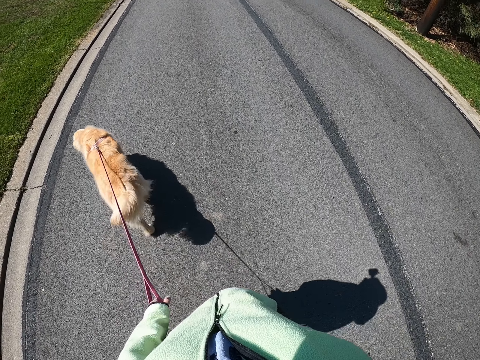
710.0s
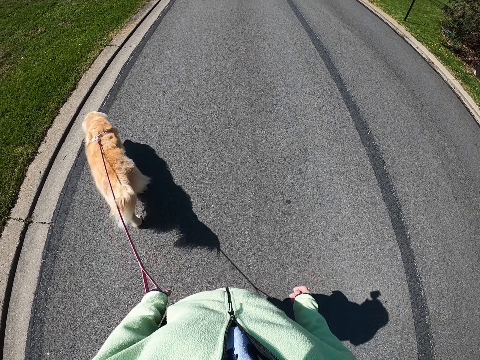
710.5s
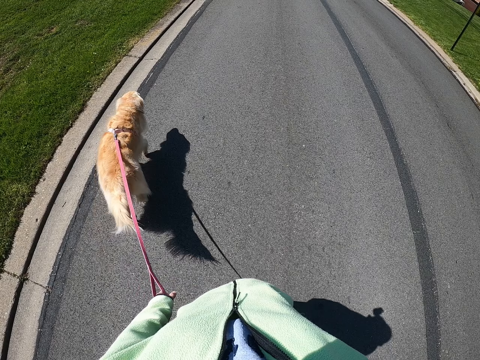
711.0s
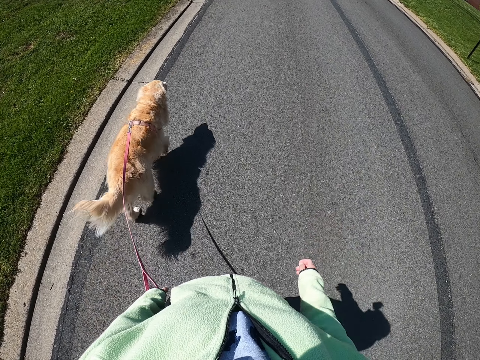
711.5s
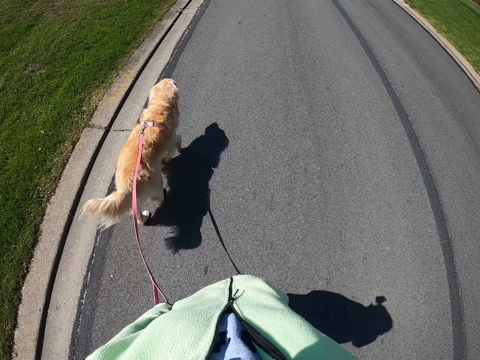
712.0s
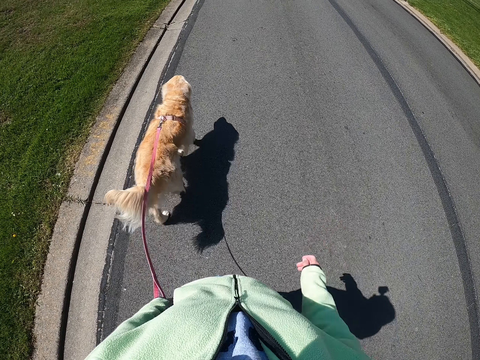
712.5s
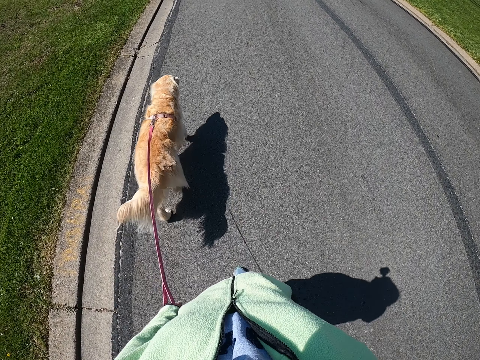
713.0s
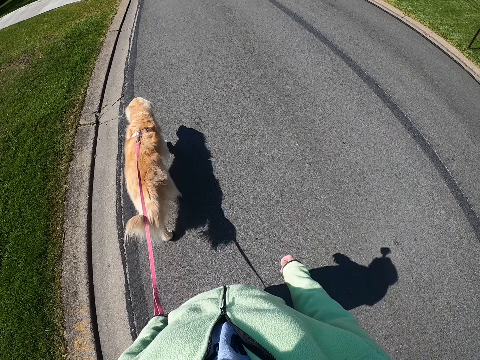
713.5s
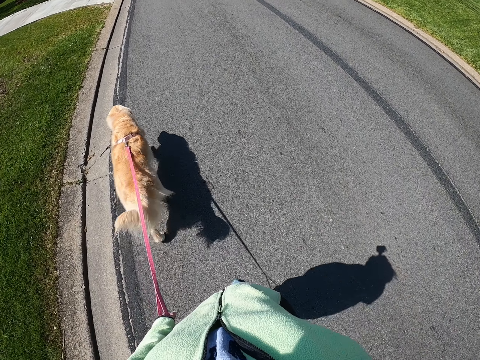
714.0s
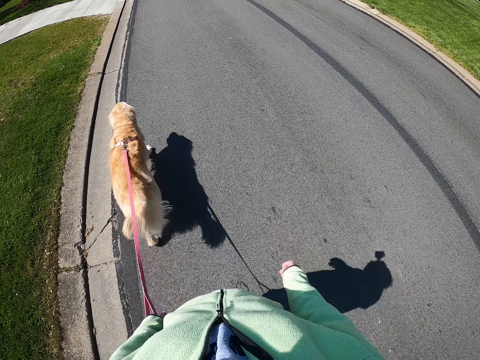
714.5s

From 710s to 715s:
The camera wearer walks with a dog on the road.

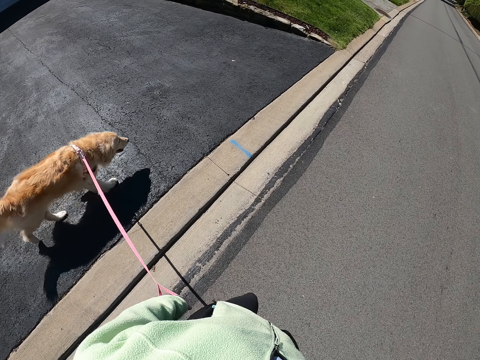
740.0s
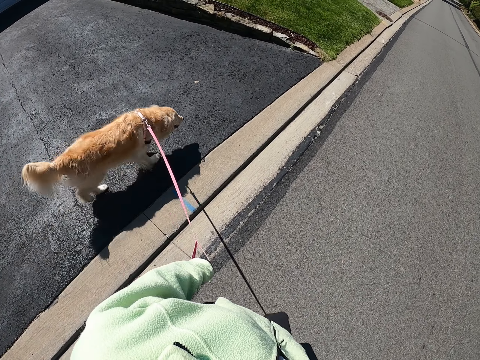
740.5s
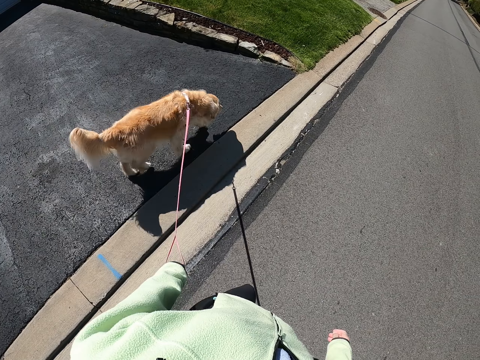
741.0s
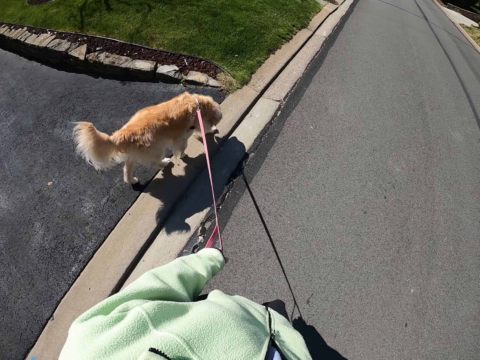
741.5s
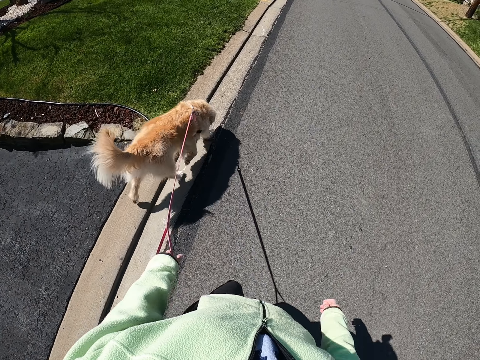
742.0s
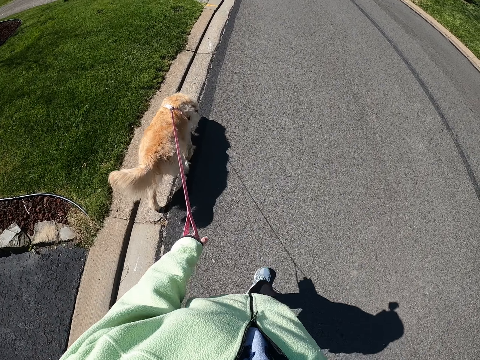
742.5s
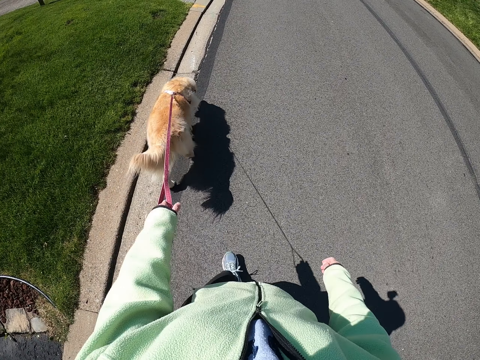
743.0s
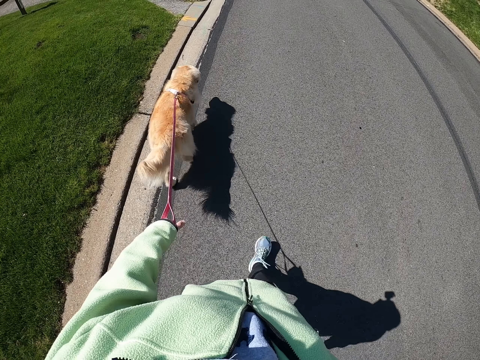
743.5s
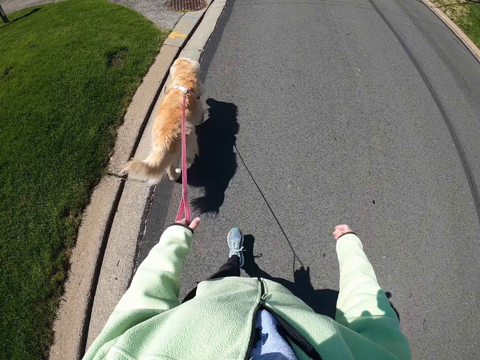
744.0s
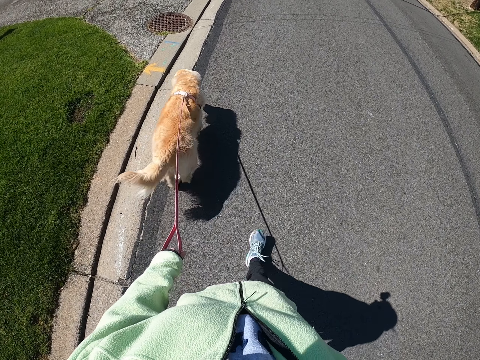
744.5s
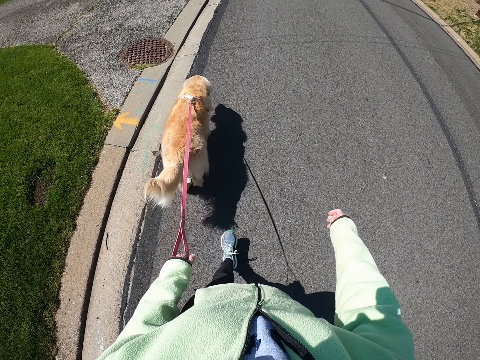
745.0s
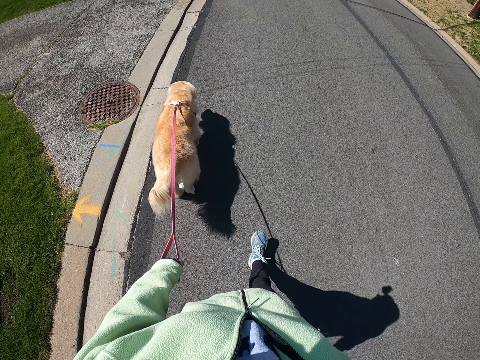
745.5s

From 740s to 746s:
The camera wearer walks with a dog on the road.

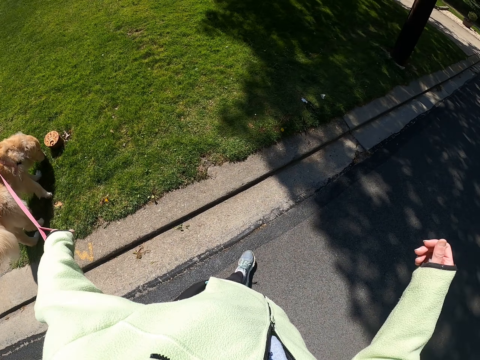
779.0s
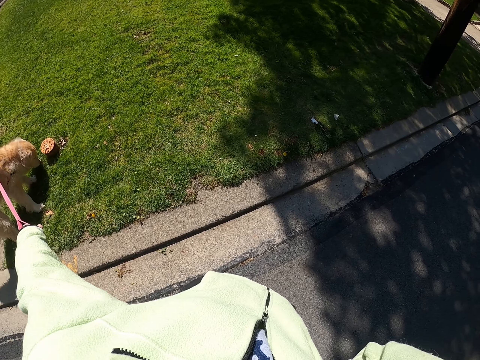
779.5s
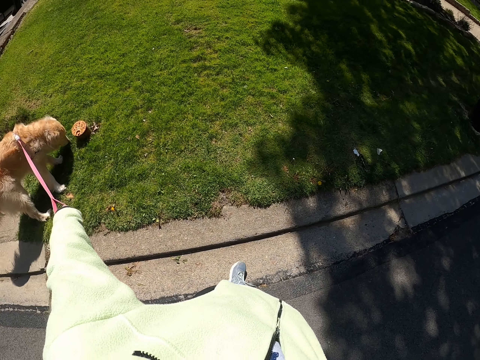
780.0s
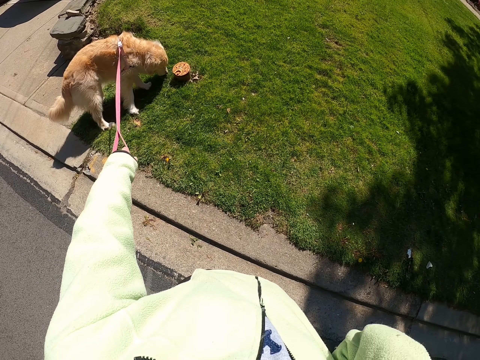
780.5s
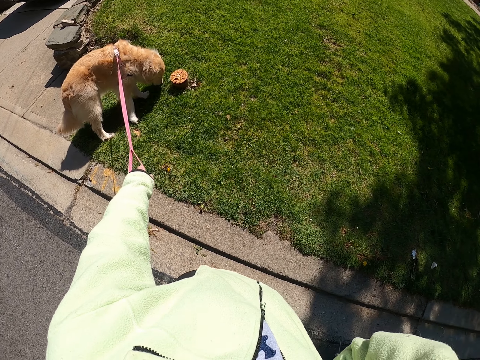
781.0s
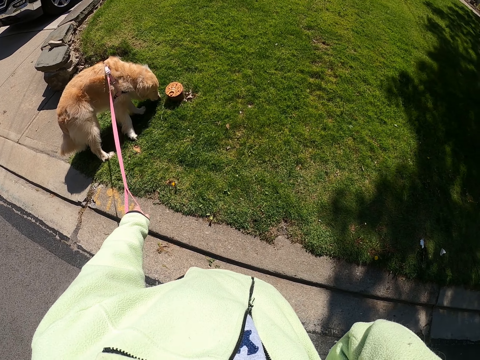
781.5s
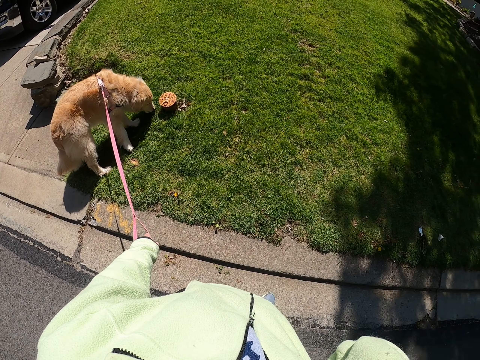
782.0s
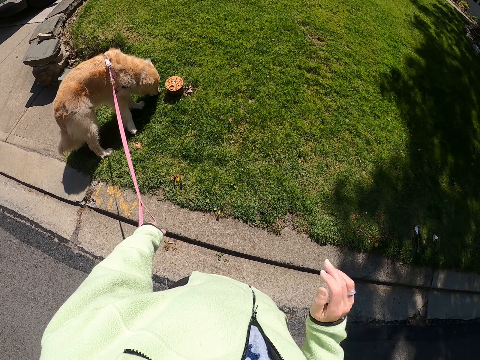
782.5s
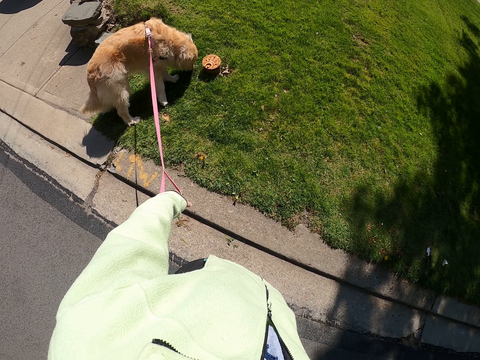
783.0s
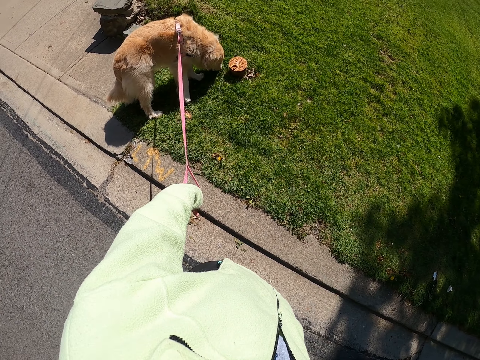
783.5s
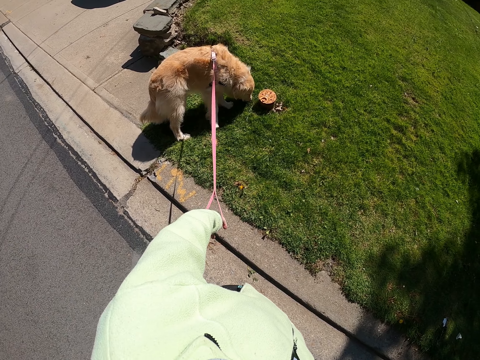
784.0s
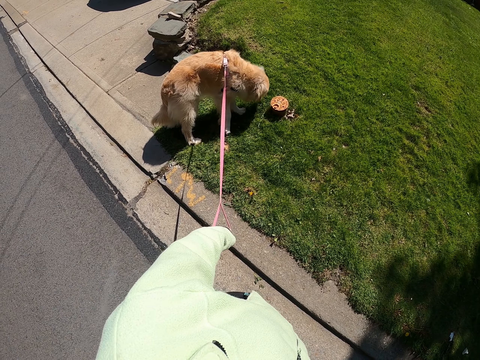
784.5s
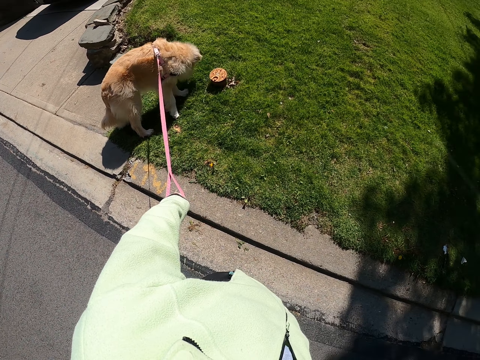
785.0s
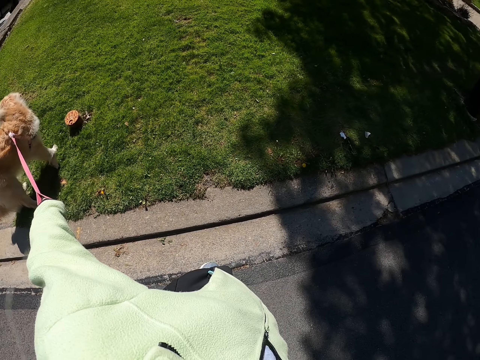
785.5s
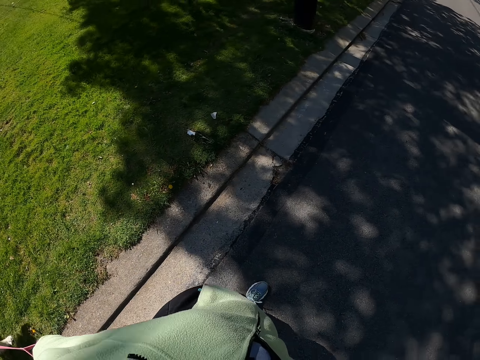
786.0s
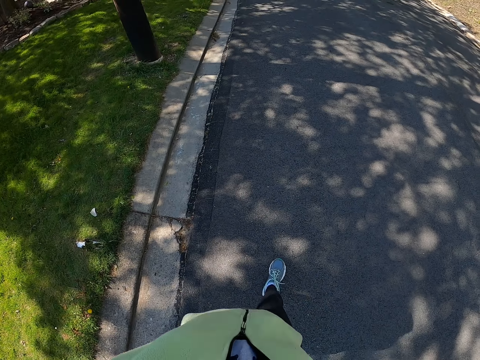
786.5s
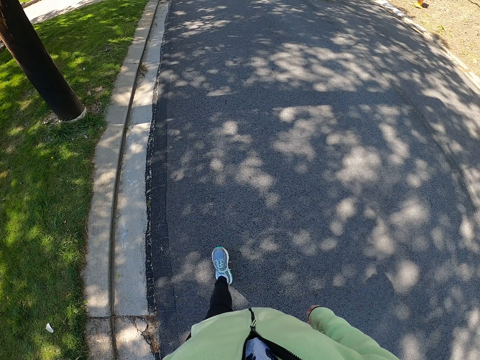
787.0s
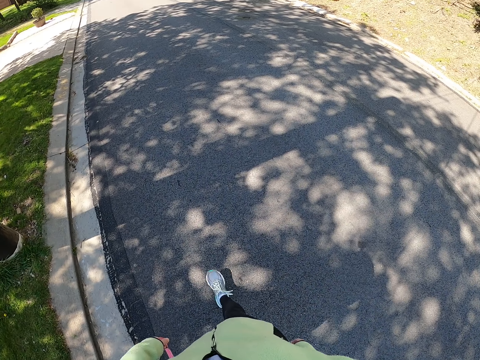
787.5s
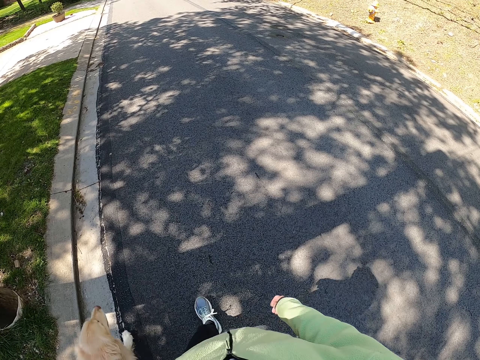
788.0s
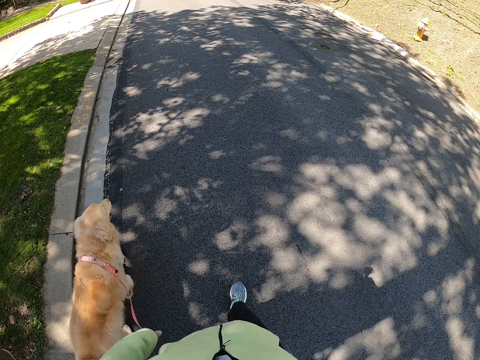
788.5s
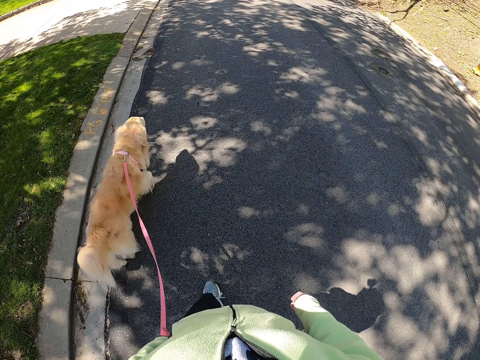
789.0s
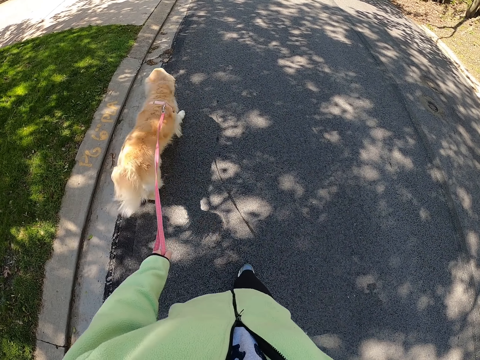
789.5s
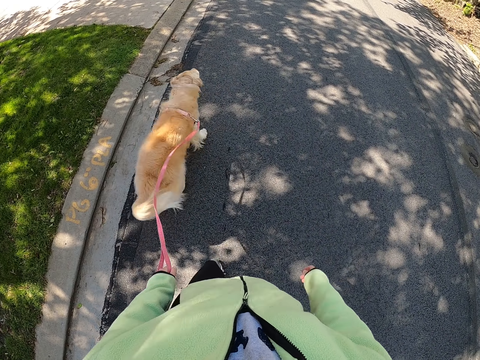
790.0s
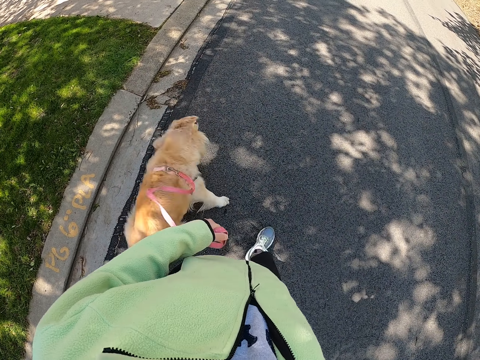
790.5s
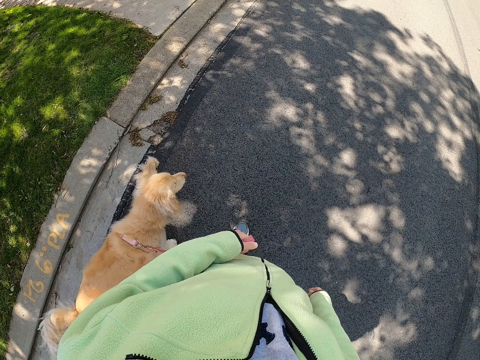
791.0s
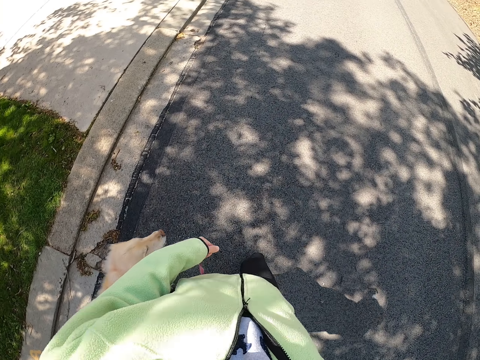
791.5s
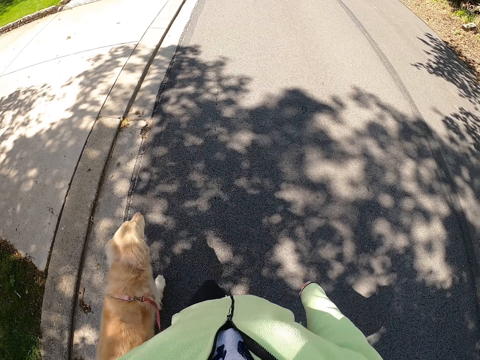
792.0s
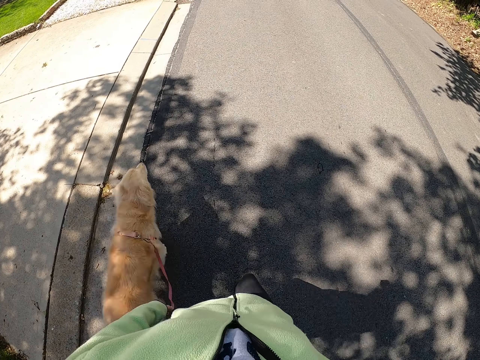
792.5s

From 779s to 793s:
The camera wearer pulls the rope of the dog. They pull the dog chain. They walk in a tarmac road with the dog.

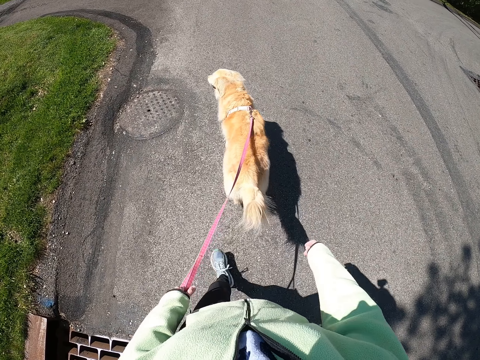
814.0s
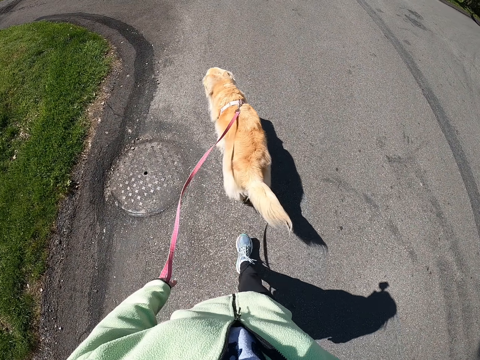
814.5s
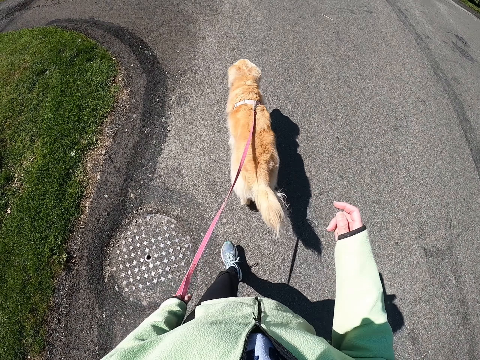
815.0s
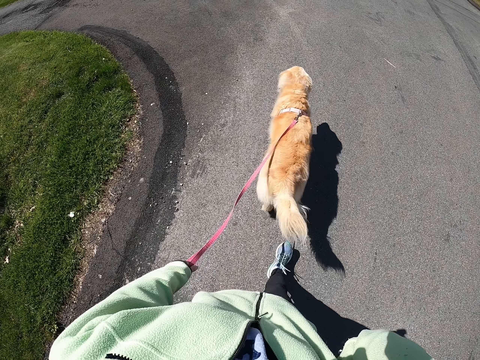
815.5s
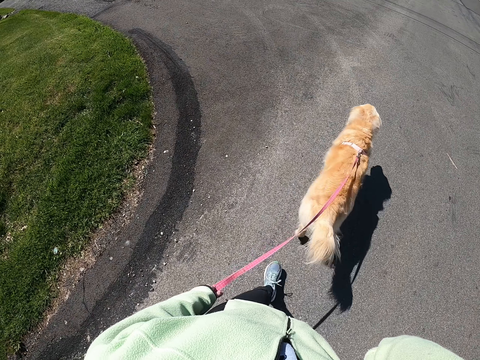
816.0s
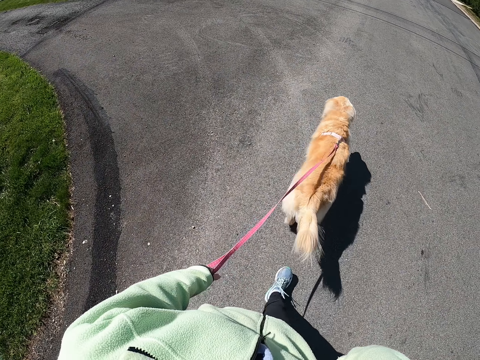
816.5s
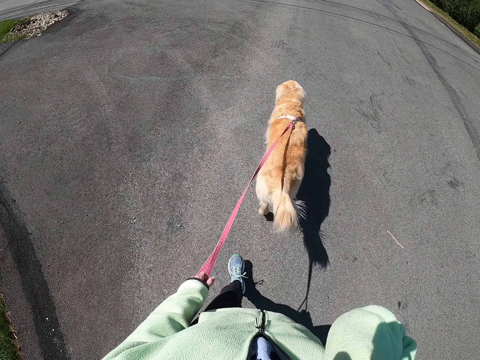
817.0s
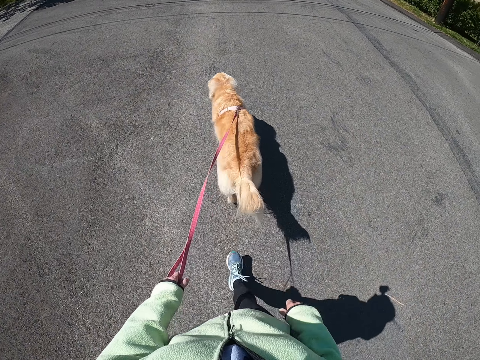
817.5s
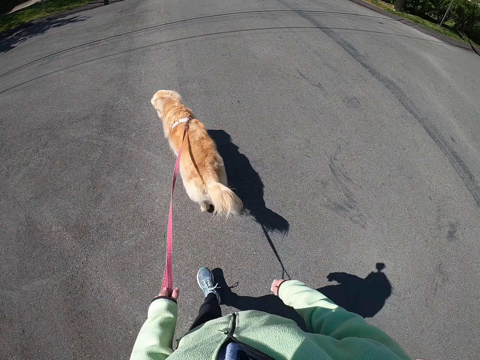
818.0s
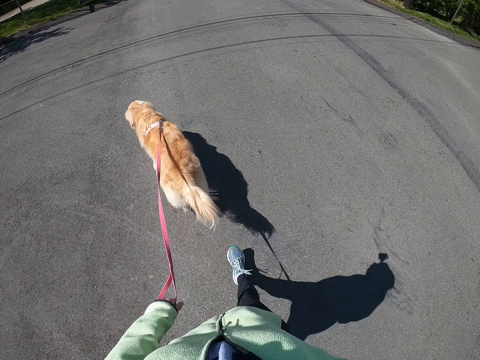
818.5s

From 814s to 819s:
The camera wearer touches the face. They walk with a dog on the road.
